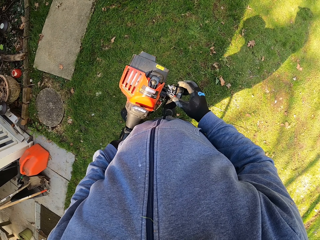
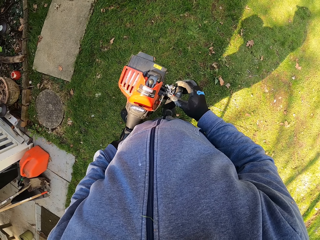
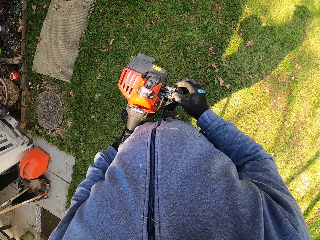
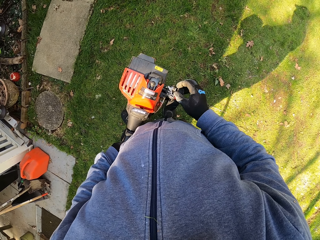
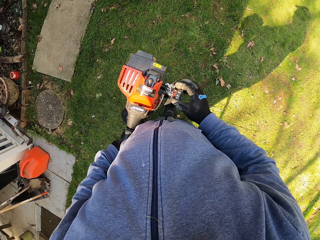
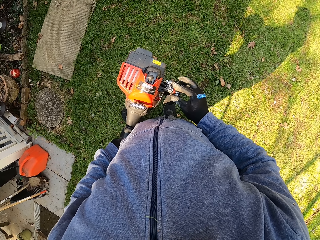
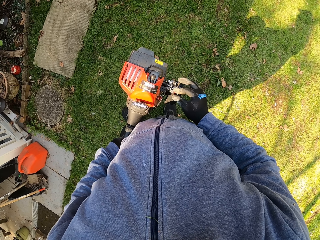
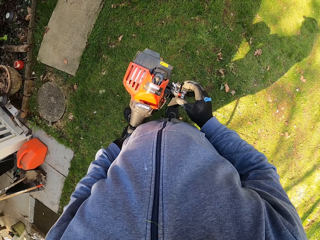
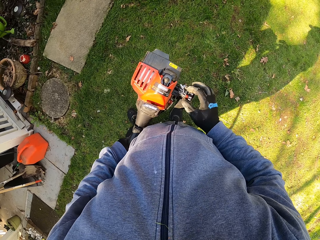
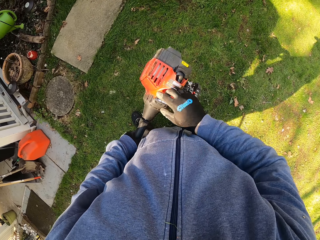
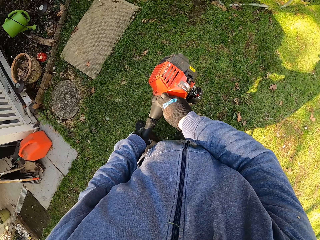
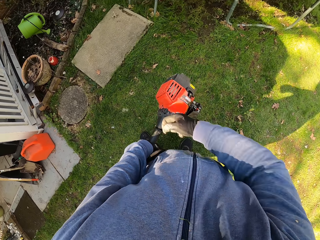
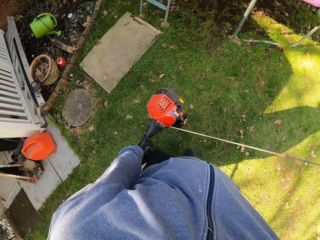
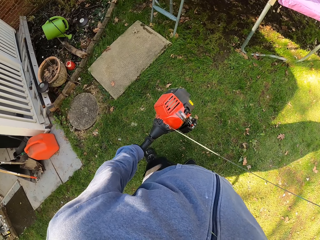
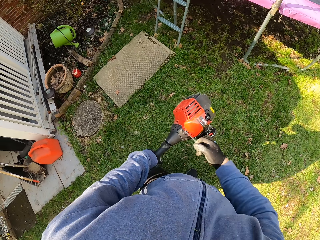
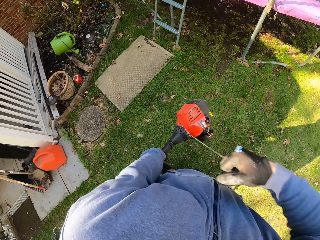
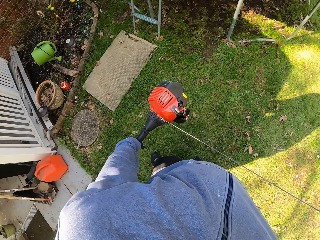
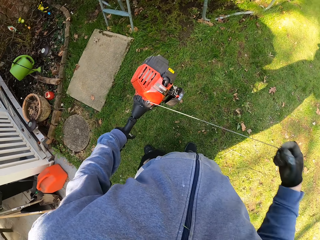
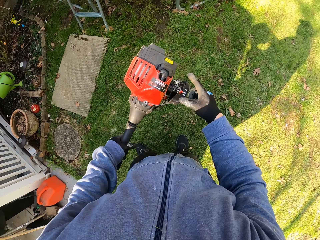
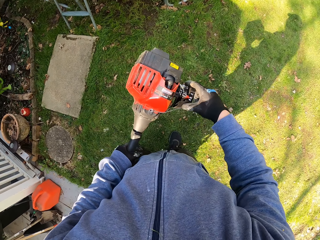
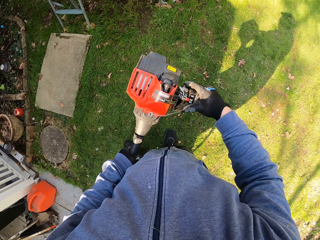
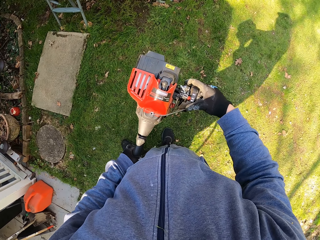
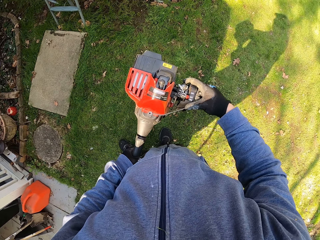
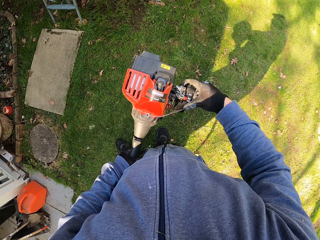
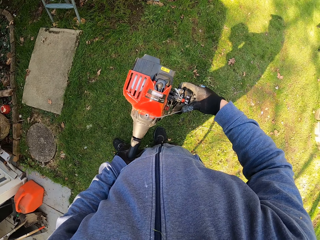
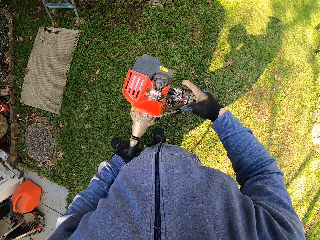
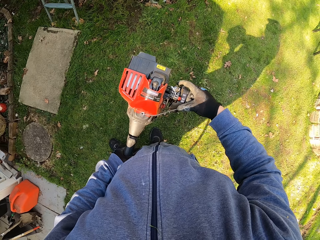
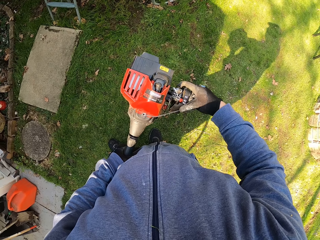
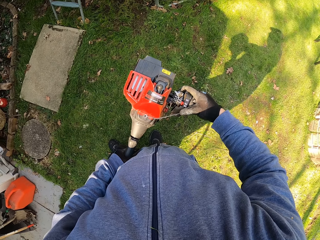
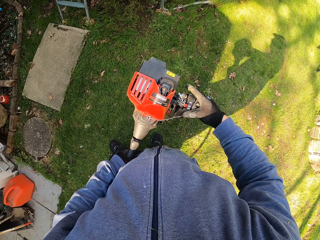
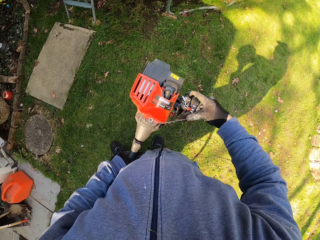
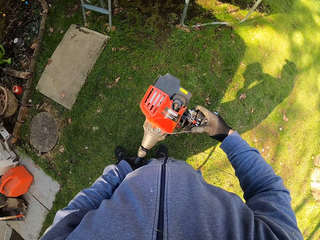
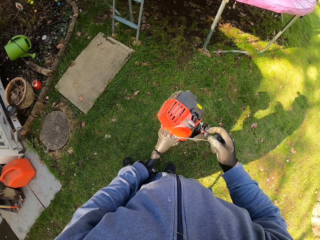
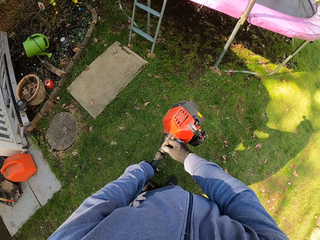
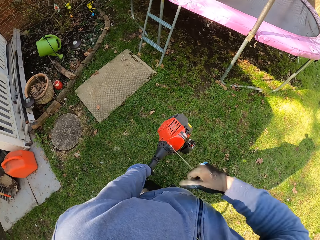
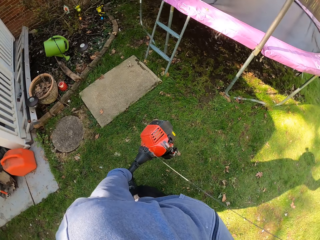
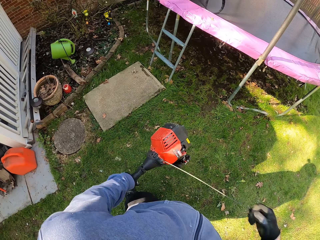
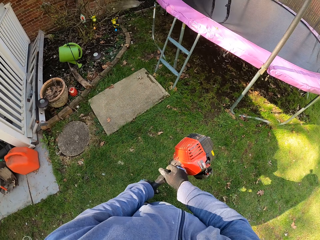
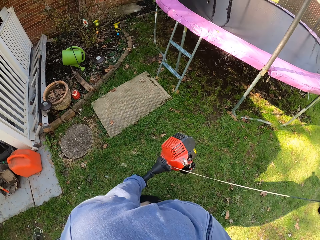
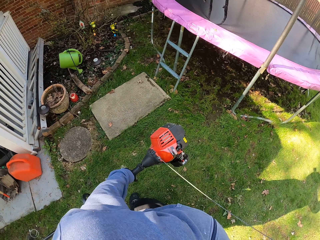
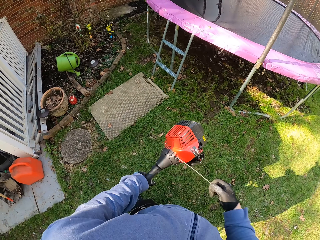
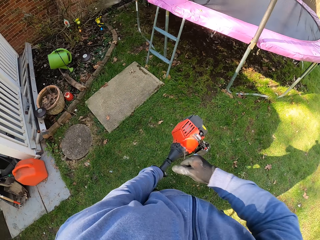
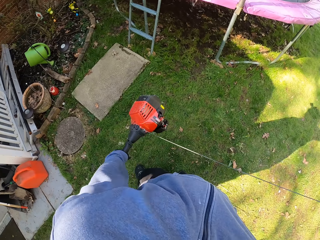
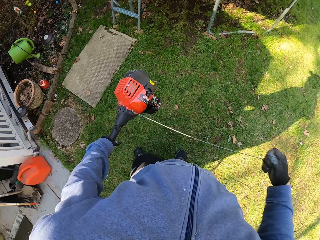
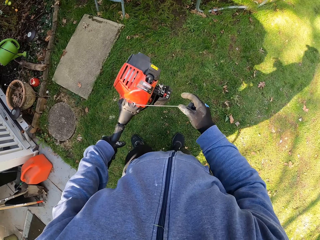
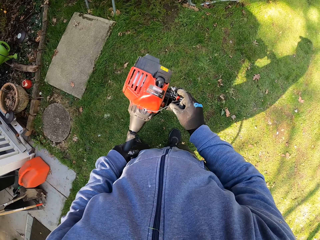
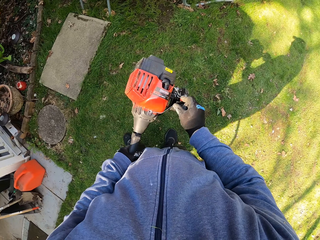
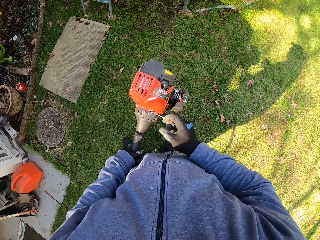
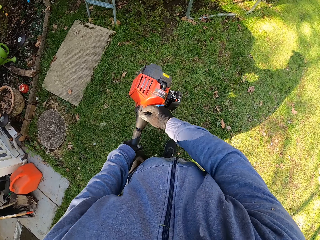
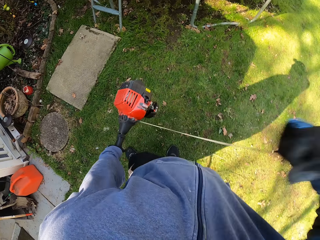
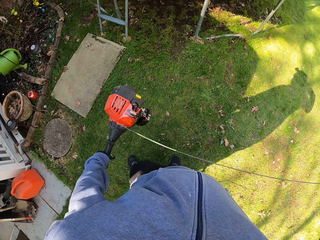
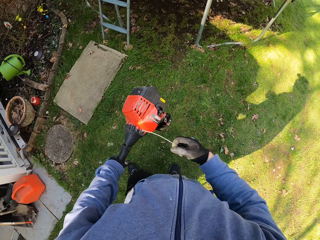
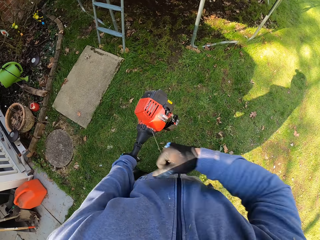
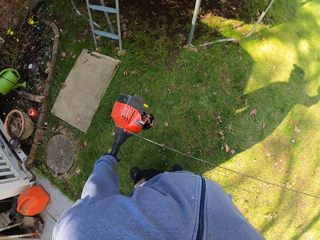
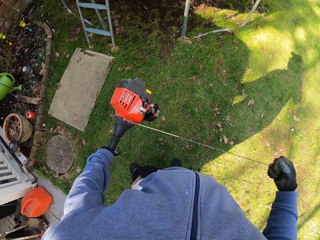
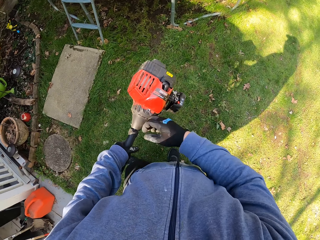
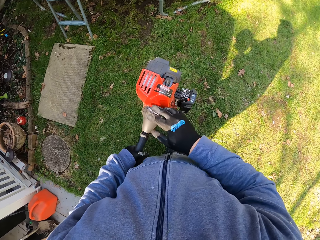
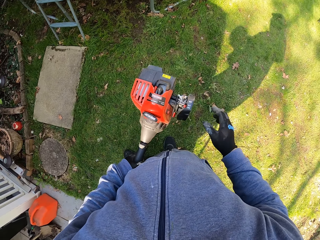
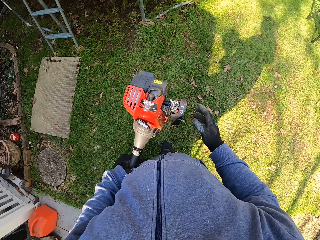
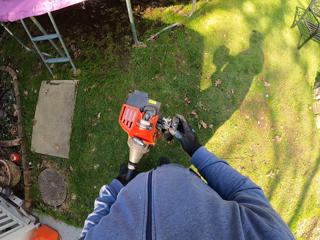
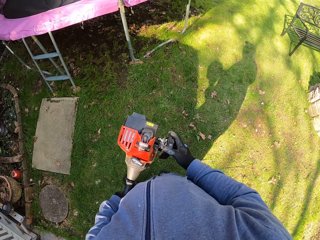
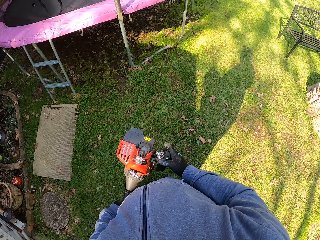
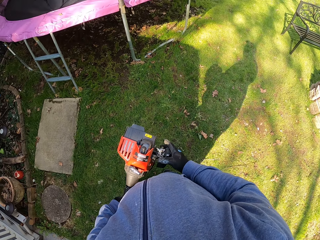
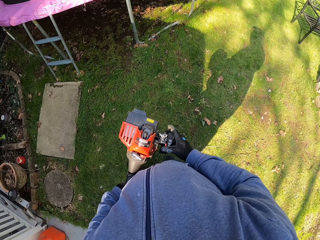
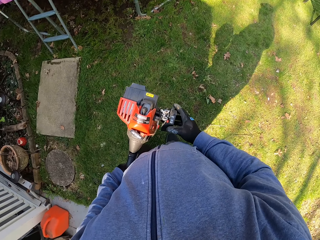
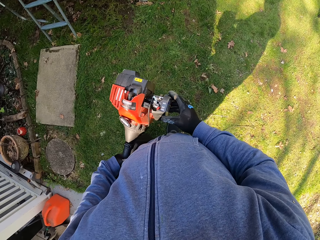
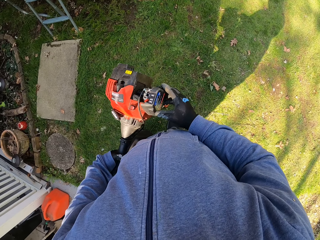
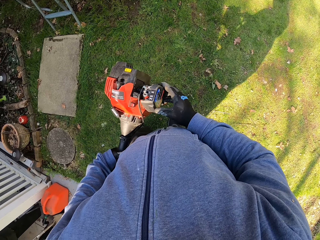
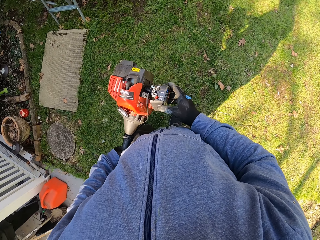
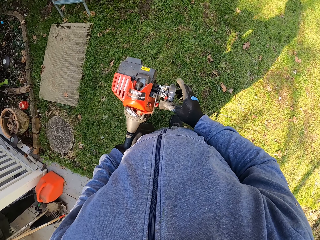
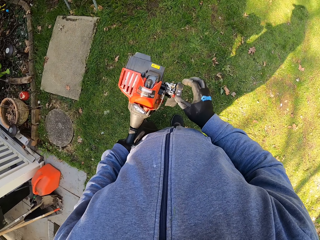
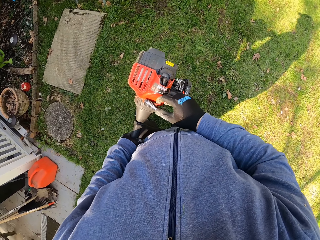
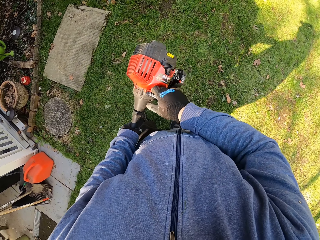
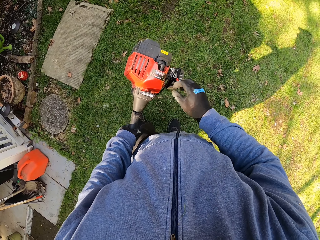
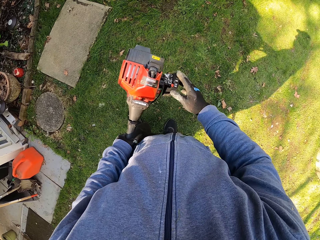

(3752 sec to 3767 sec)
The camera wearer presses the button on the starting system of the grass trimmer with his right hand. He handles the grass trimmer. He pulls the starter rope of the grass trimmer with his right hand. He presses the button on the starting system of the grass trimmer with his right hand. He handles the grass trimmer. He pulls the starter rope of the grass trimmer with his right hand. He pulls the starter of the grass trimmer again. He presses the button on the starting system of the grass trimmer with his right hand. He pulls the starter rope of the grass trimmer with his right hand. He pulls the starter of the grass trimmer again. He checks the starting system of the grass trimmer with his right hand. He handles the grass trimmer.

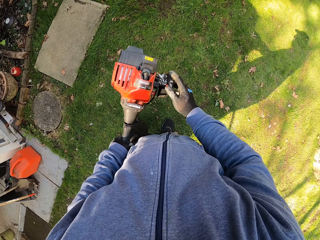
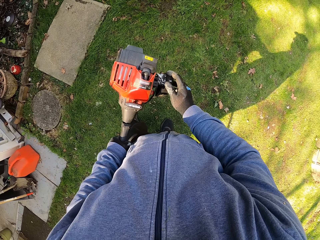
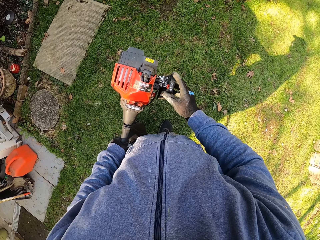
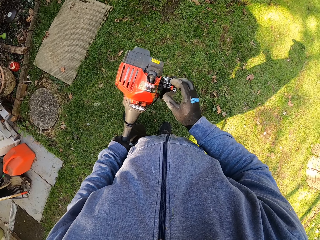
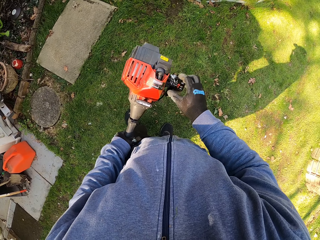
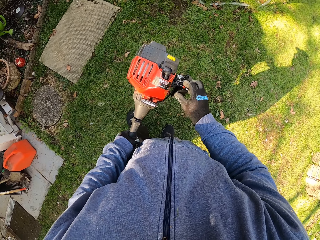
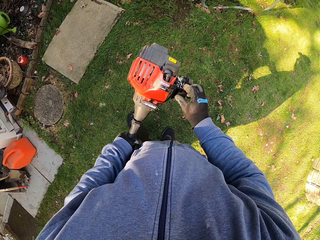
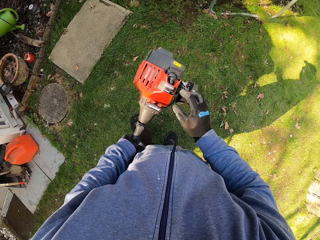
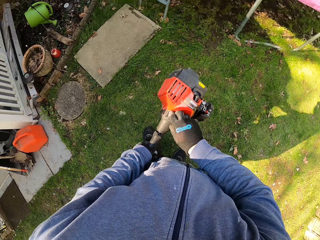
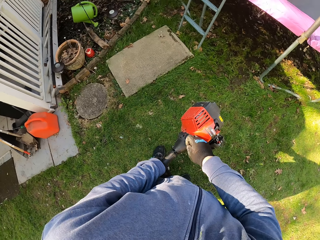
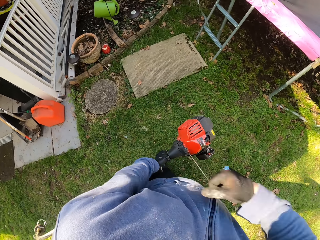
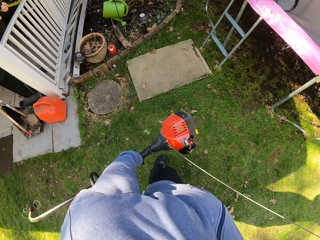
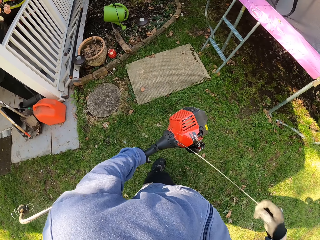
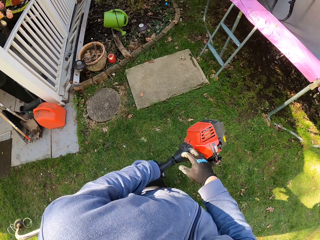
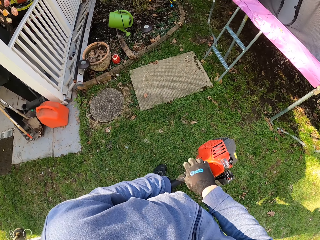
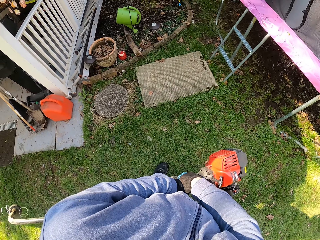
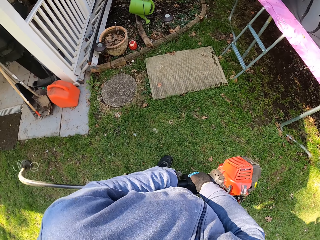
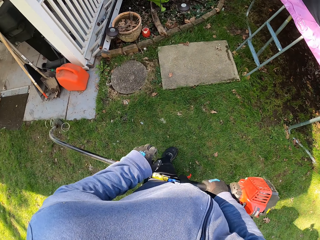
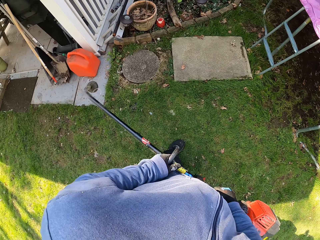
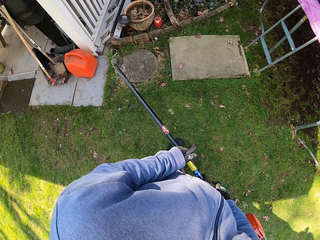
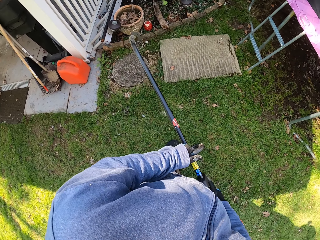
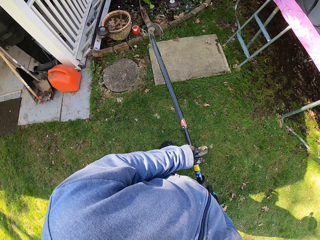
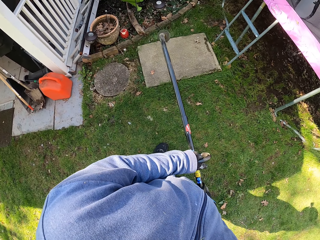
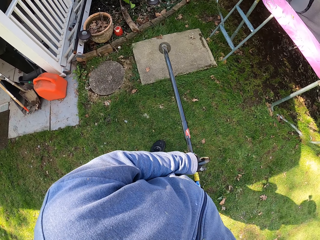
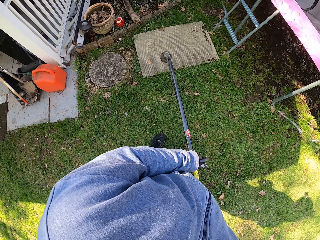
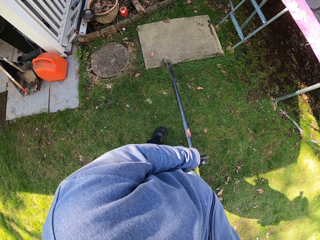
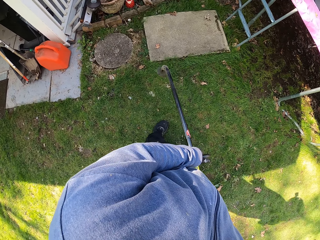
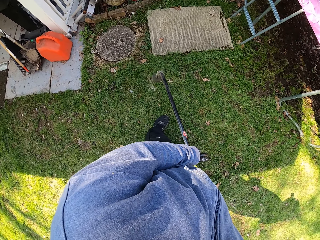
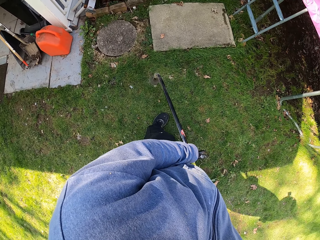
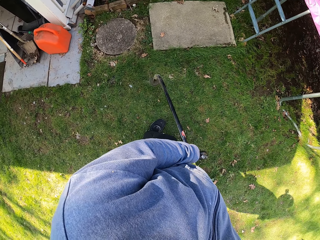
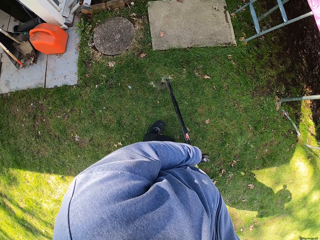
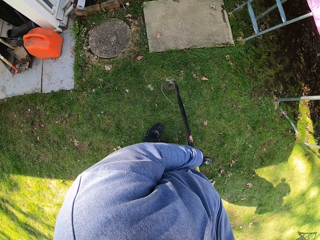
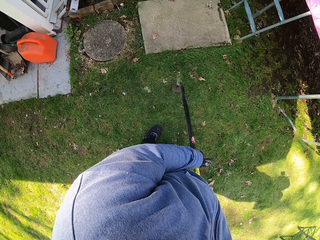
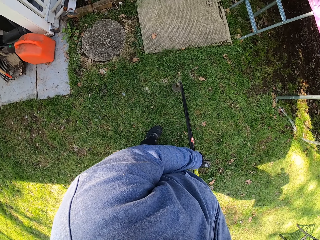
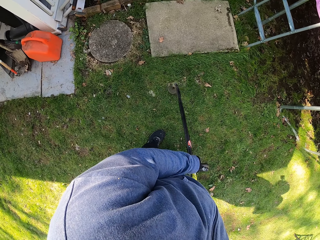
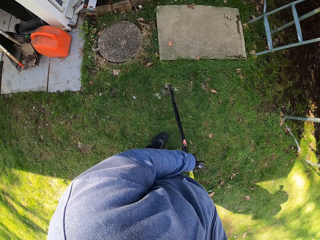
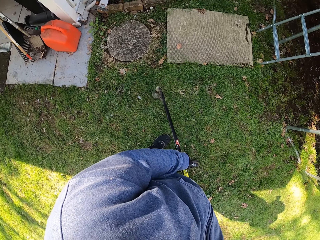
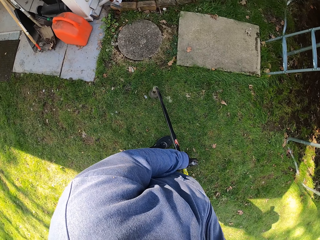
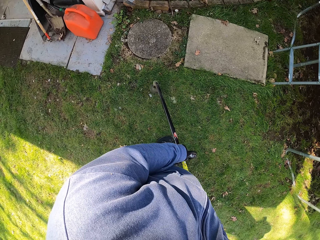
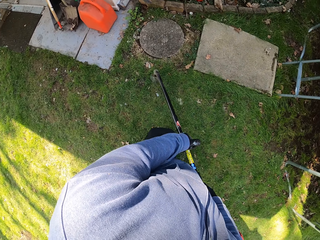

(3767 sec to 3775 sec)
The camera wearer checks the starting system of the grass trimmer with his right hand. He handles the grass trimmer. He pulls the starter rope of the grass trimmer with his right hand. He holds the hand grip of the grass trimmer with his left hand. He cuts the grasses on the lawn with the grass trimmer.
